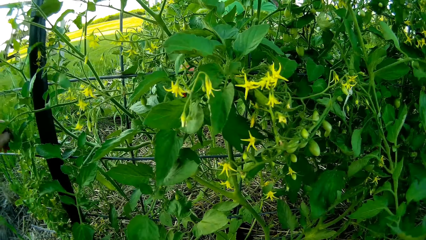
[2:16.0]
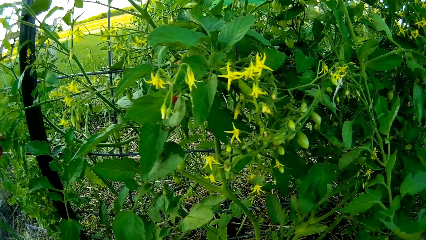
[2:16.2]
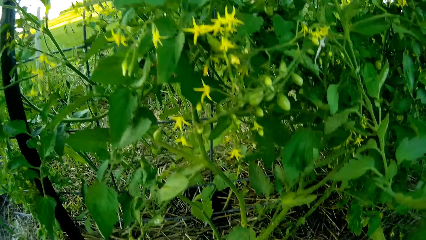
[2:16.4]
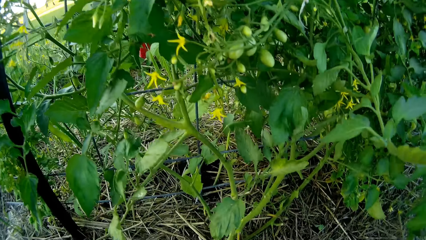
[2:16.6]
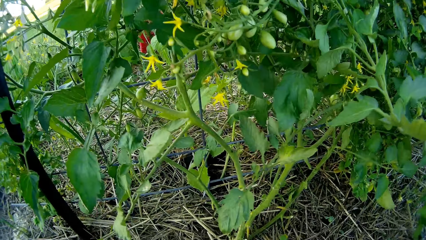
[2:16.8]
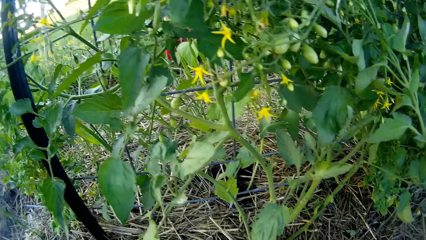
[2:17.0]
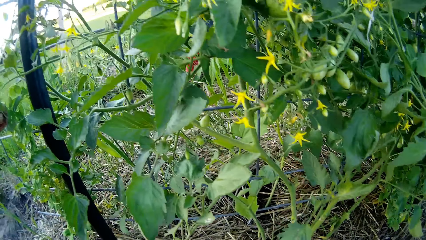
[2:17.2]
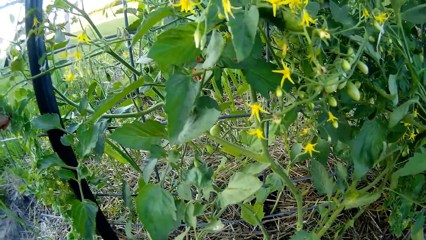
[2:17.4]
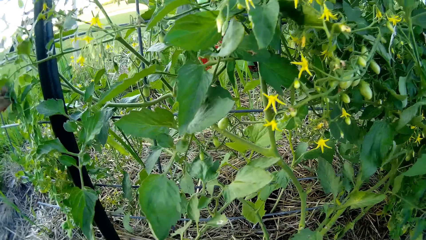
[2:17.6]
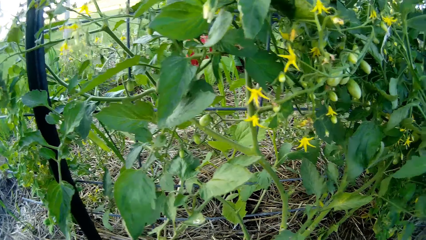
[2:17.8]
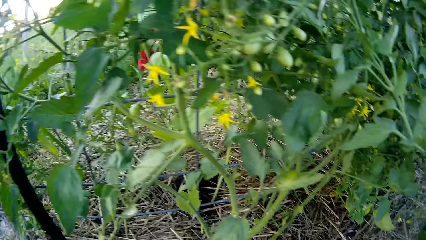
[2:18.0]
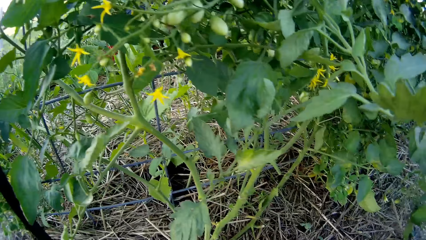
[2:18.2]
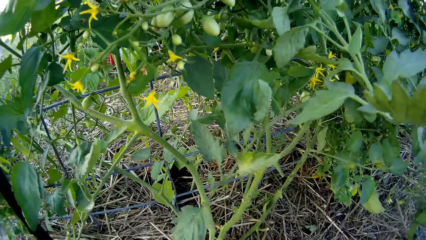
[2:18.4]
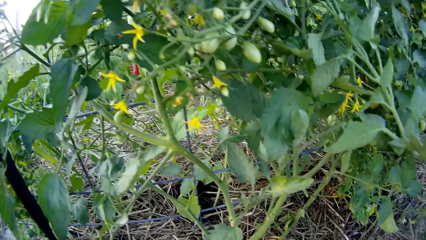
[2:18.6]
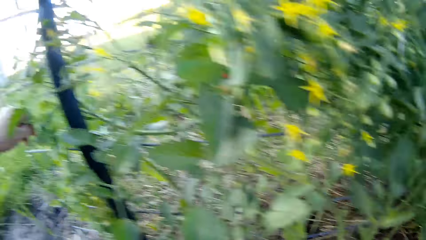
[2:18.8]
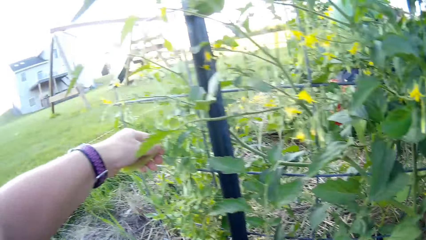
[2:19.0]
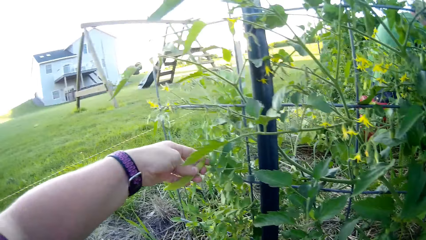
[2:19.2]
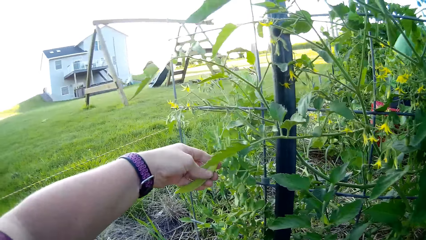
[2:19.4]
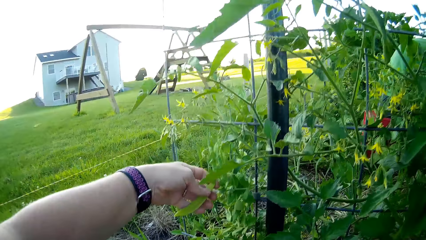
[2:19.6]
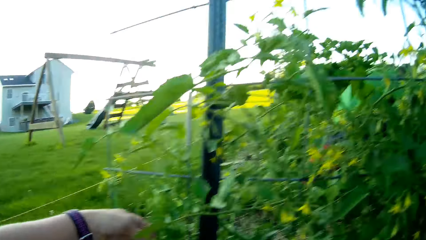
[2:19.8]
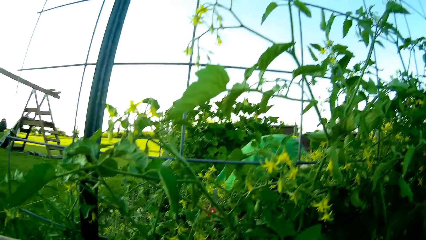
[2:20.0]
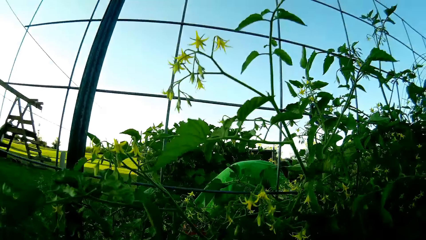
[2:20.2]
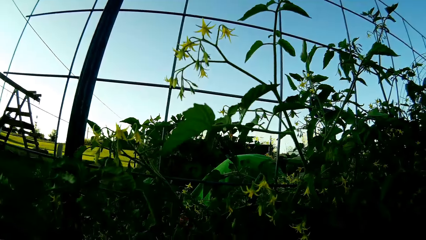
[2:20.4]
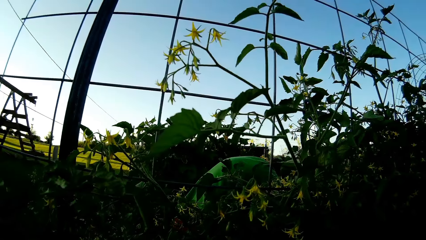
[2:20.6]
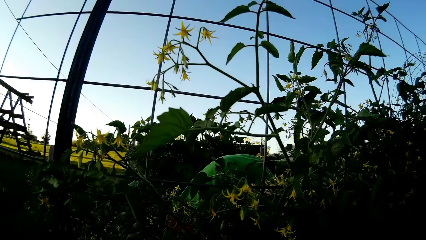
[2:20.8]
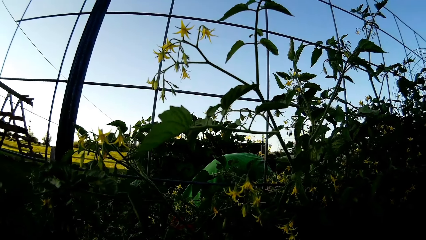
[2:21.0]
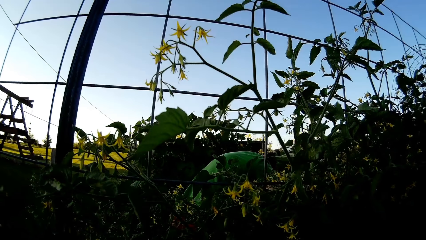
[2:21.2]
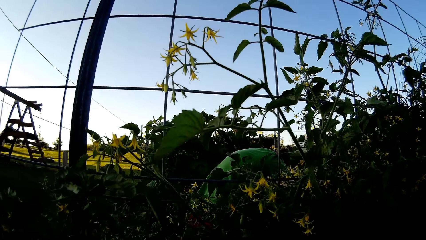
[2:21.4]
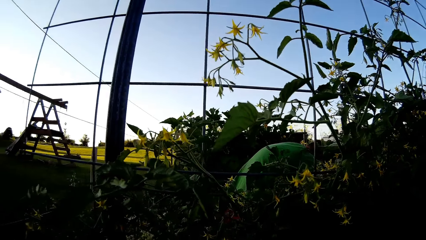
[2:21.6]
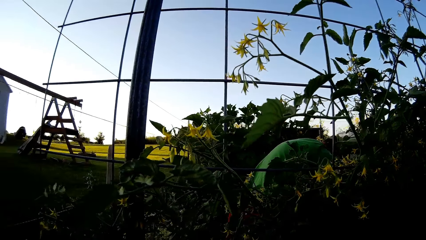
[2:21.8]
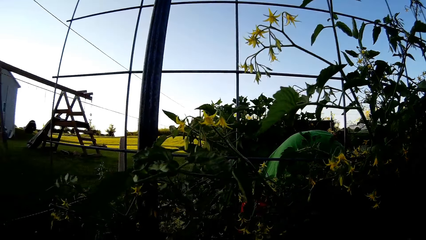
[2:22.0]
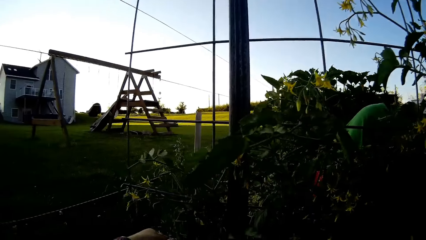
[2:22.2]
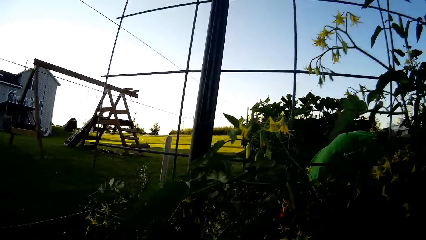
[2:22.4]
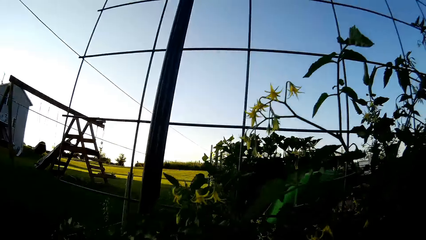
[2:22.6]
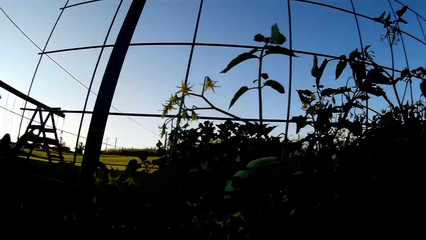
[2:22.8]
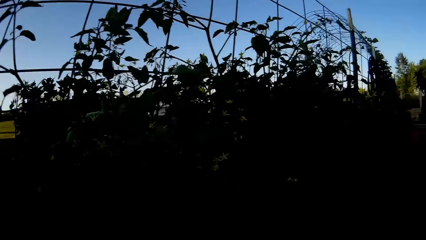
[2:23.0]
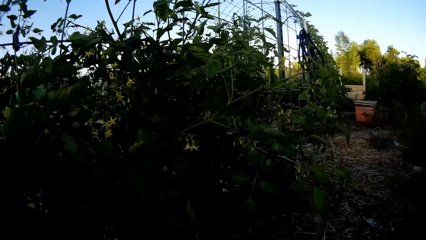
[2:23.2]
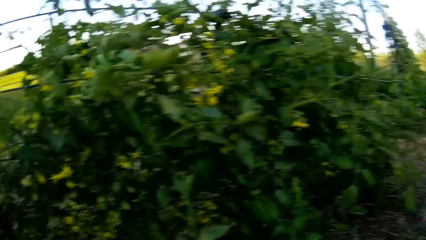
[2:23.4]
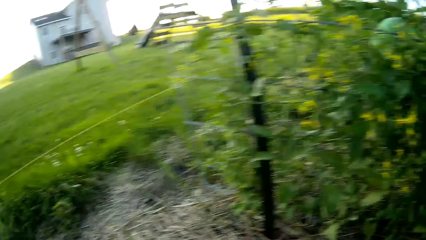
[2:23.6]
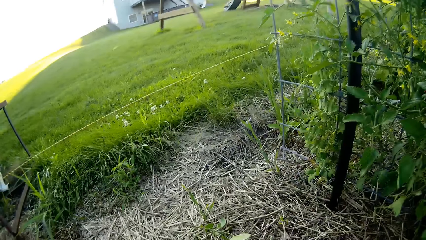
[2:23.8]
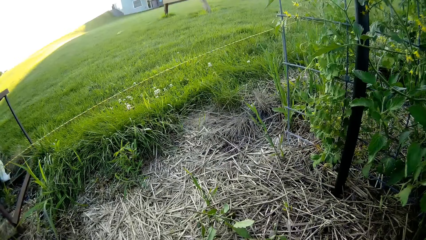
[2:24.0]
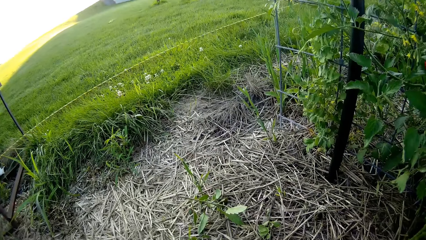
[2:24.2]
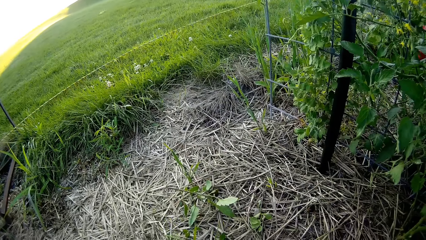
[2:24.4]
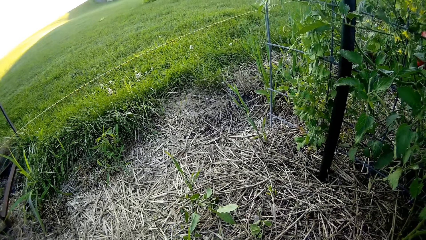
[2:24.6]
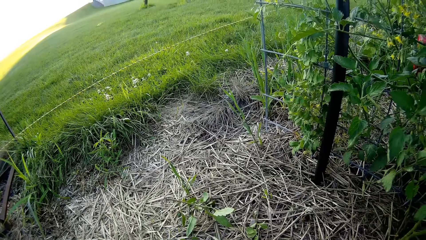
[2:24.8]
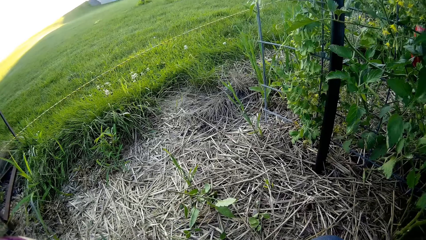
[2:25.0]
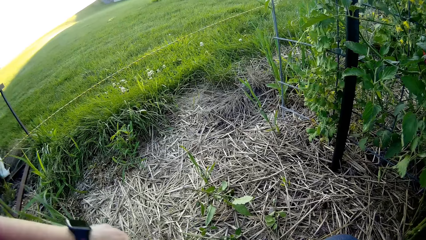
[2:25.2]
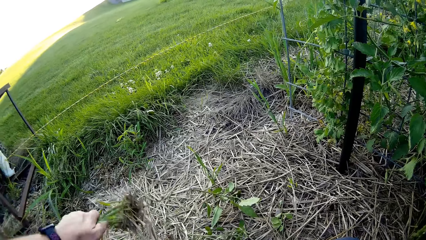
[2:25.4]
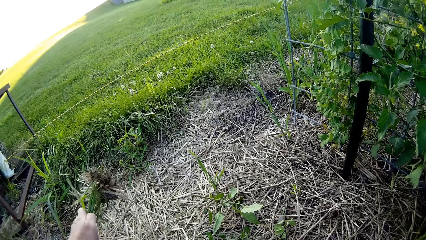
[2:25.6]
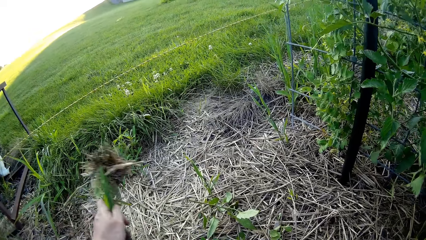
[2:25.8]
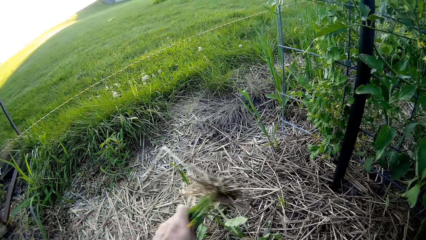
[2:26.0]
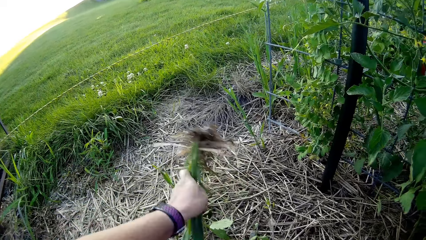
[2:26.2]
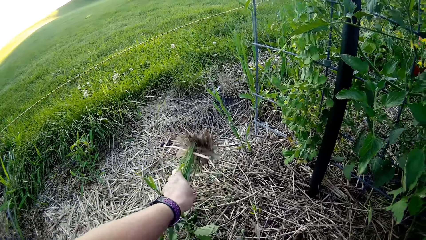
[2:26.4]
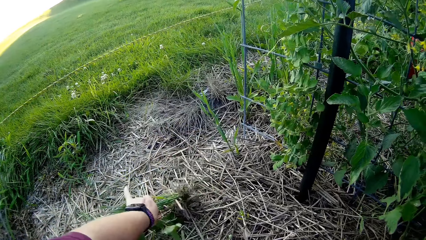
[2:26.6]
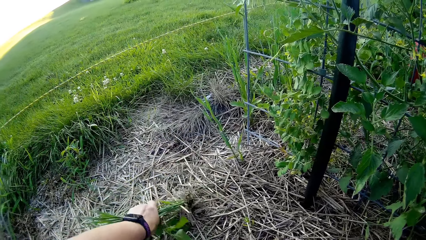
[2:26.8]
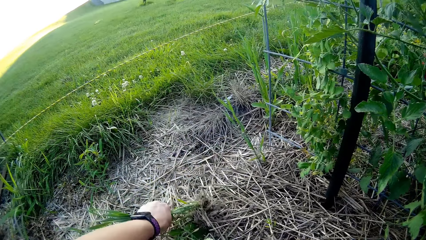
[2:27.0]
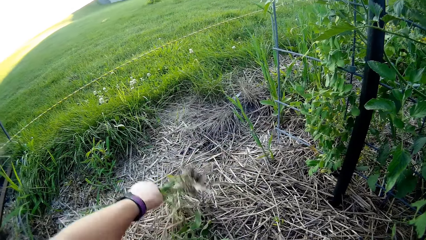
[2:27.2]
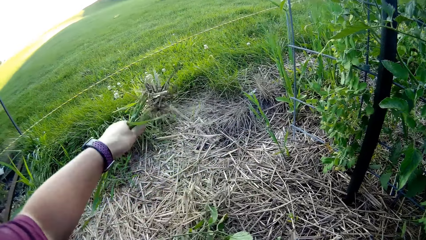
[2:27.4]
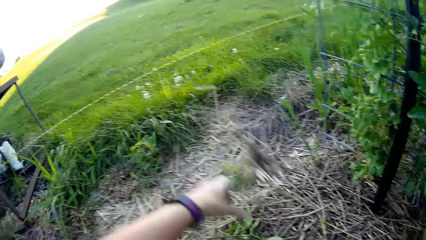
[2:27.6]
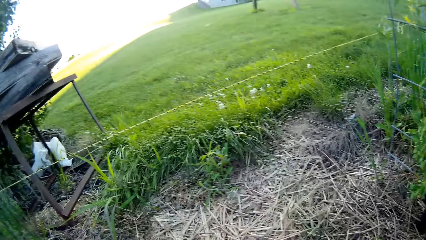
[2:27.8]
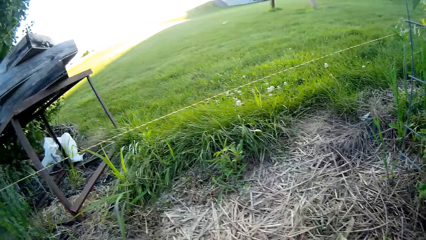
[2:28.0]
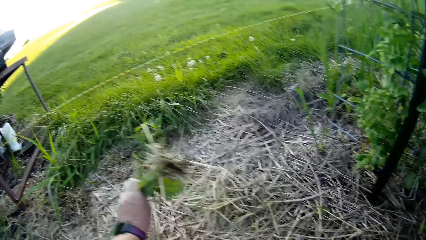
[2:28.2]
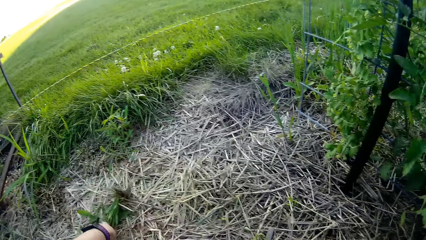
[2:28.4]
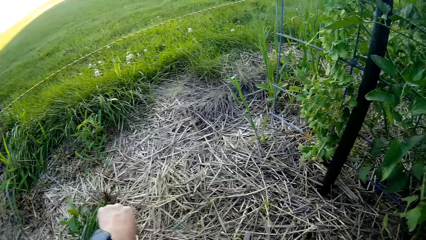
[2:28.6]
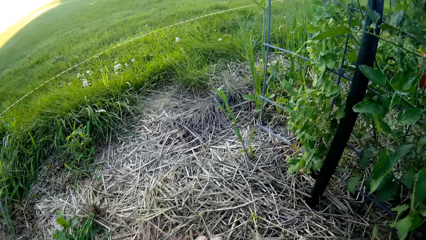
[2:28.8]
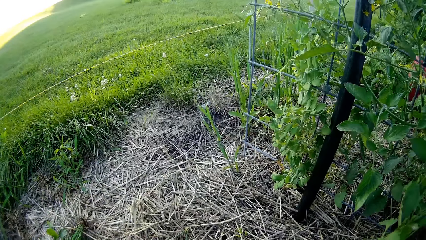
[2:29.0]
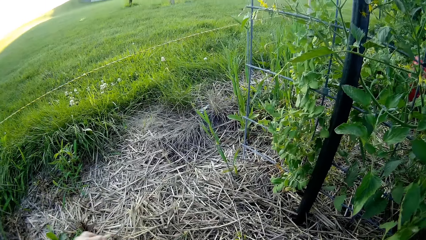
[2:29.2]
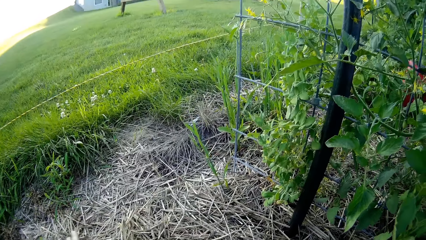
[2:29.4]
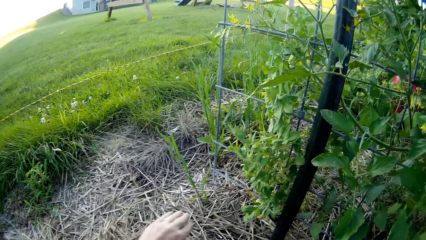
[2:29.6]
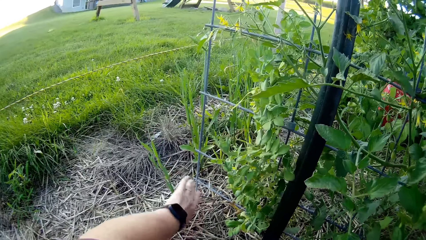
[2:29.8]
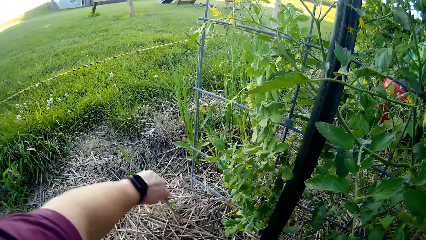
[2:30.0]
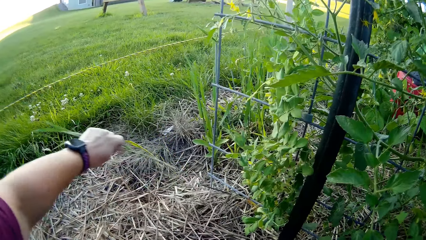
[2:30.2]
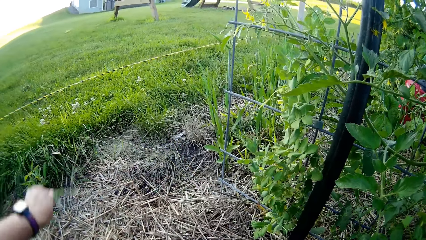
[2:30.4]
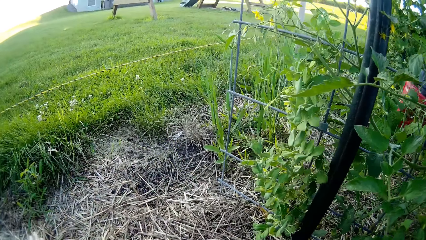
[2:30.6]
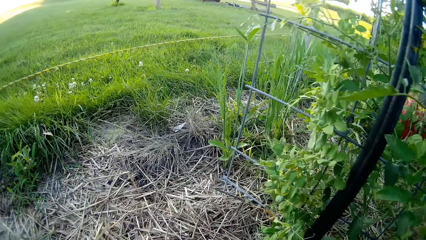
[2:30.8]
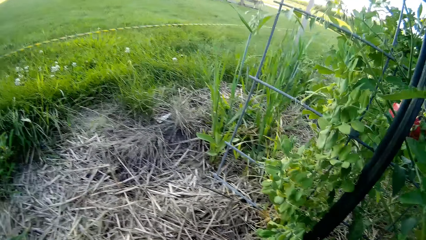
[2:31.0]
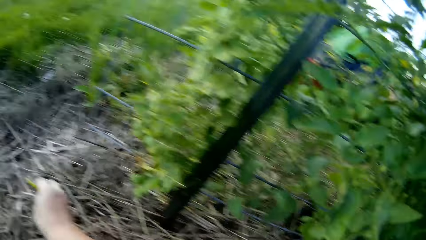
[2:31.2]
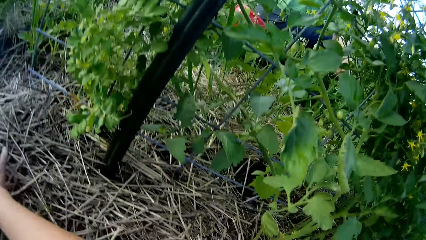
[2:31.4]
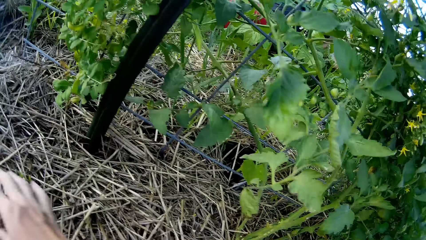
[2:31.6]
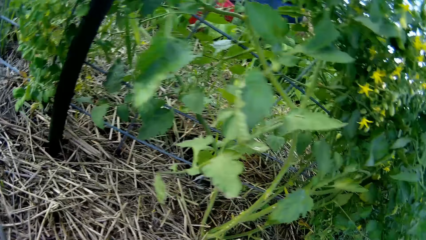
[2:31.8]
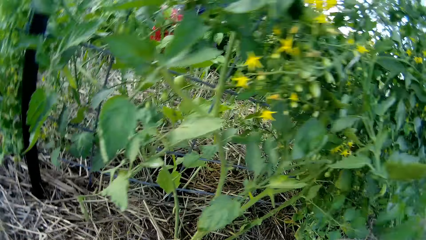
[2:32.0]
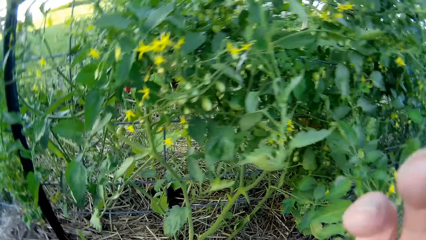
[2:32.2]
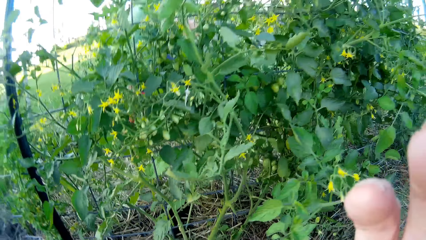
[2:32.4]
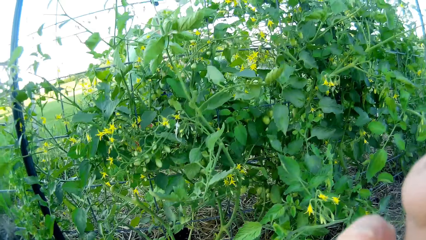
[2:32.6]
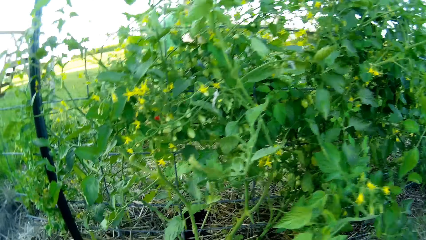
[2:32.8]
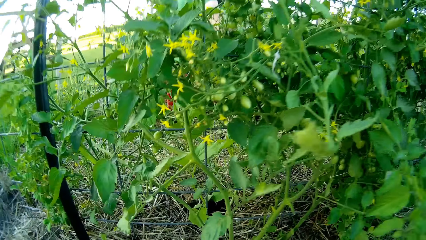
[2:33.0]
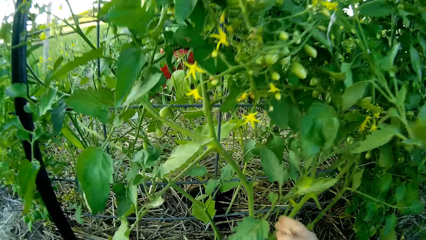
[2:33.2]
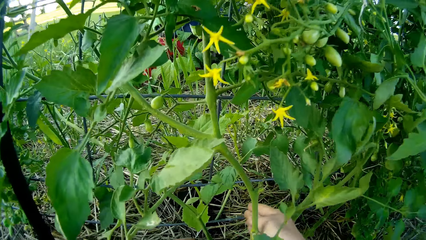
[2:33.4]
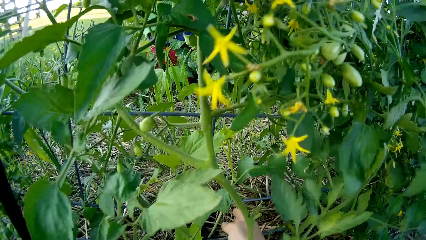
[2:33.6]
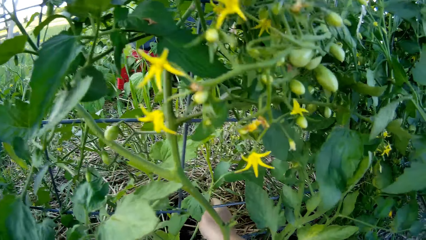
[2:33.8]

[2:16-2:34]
The camera wearer looks at the plant. A person attends to the garden. The camera wearer touches the plant. They look at the plant. They uproot a plant or grass from the garden. They look at the grass with roots. They drop the uprooted plant. They uproot a plant from the garden and drop the uprooted plant. They touch their face.
